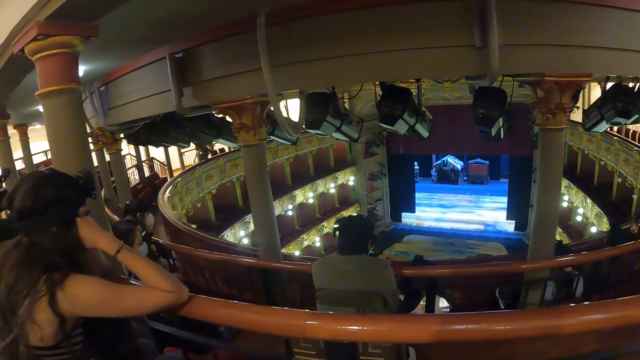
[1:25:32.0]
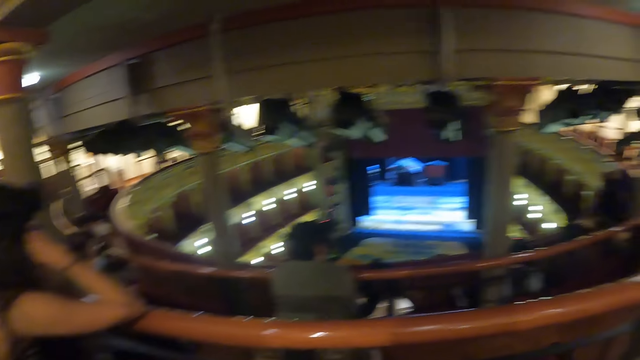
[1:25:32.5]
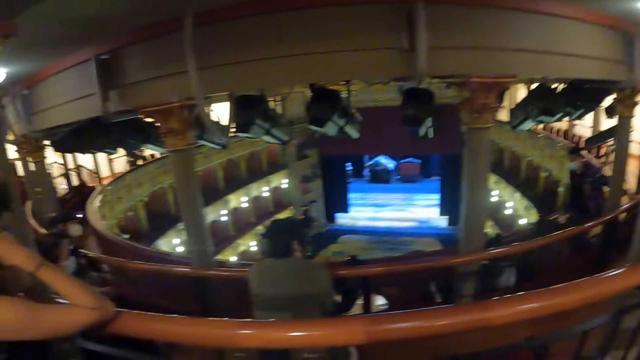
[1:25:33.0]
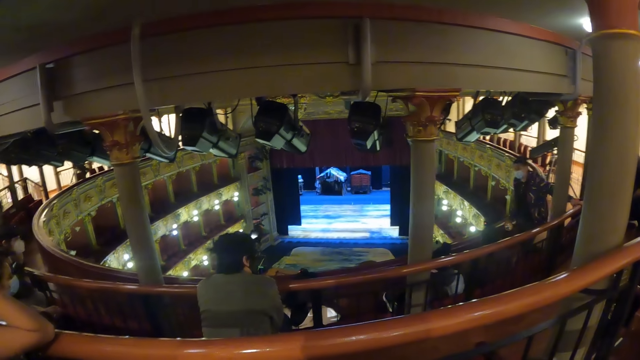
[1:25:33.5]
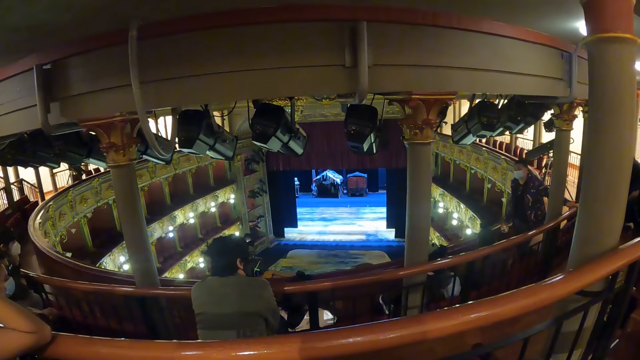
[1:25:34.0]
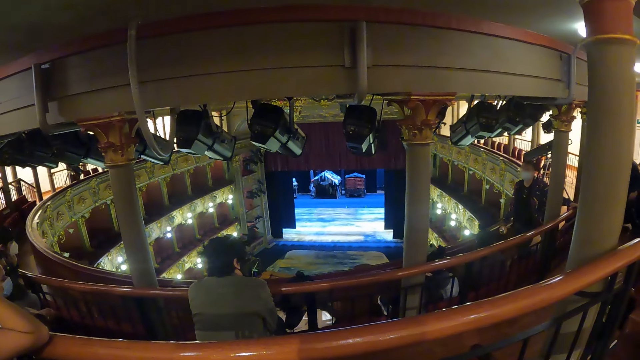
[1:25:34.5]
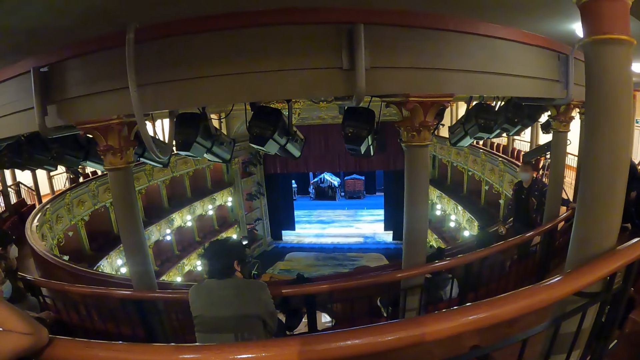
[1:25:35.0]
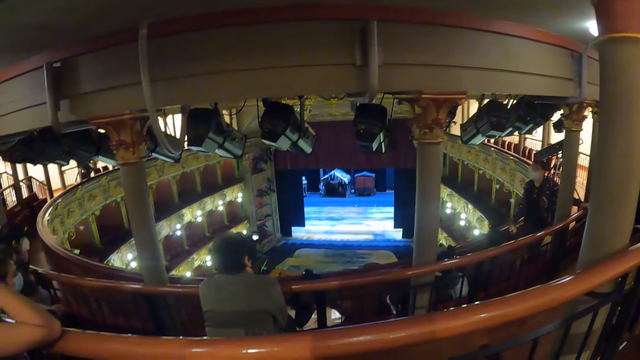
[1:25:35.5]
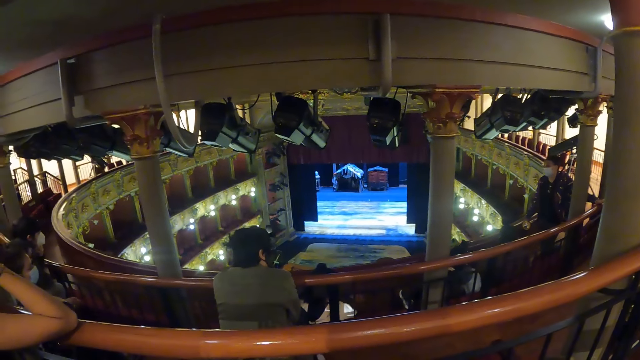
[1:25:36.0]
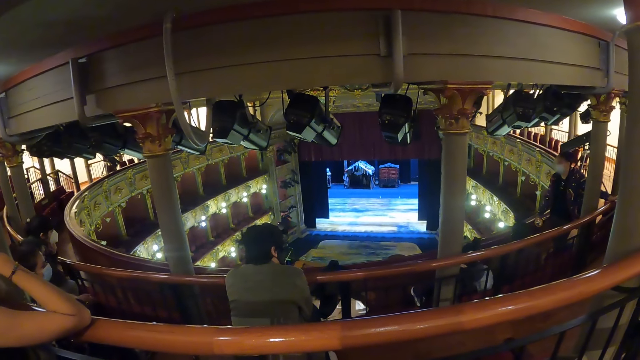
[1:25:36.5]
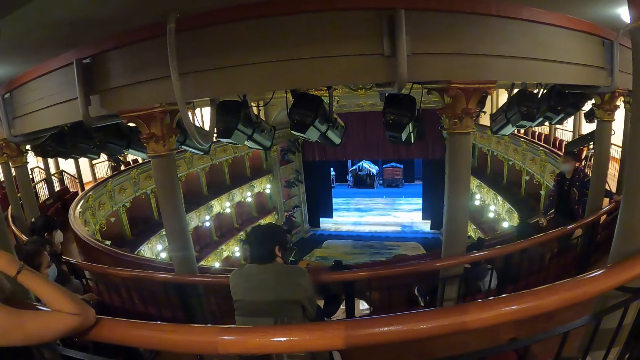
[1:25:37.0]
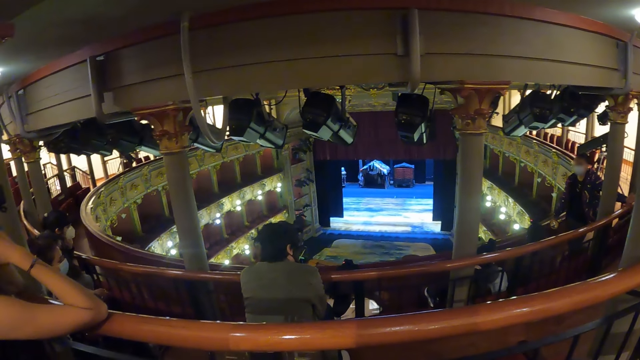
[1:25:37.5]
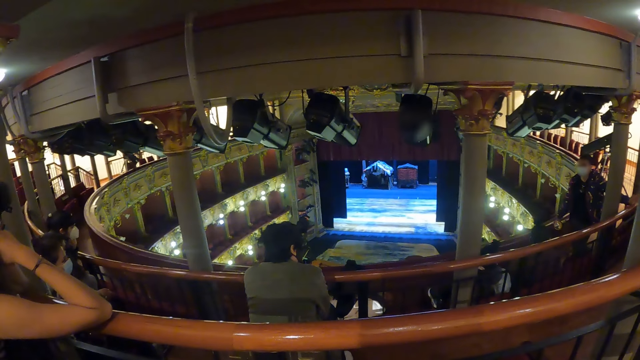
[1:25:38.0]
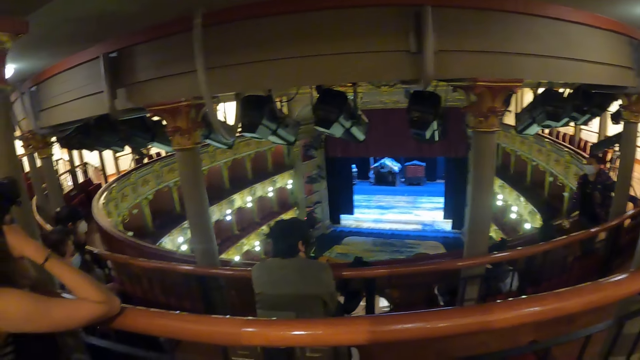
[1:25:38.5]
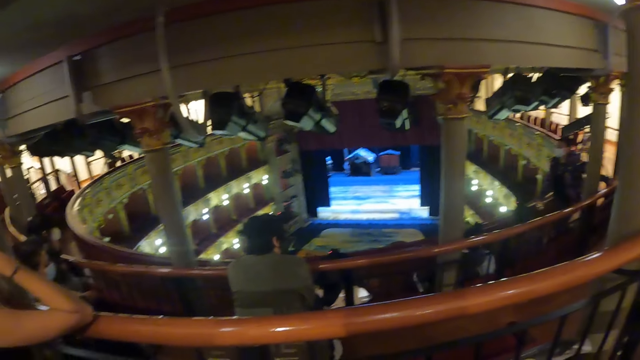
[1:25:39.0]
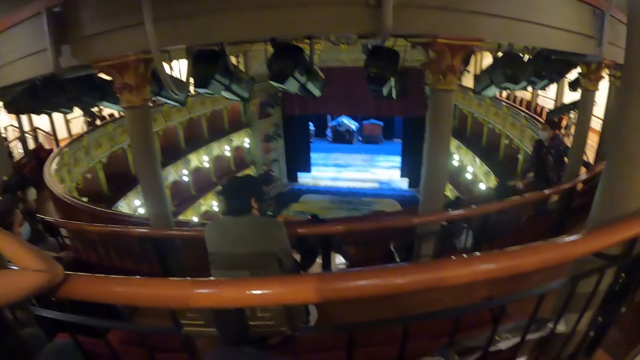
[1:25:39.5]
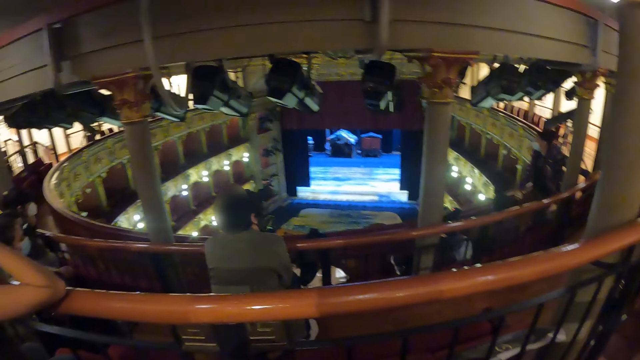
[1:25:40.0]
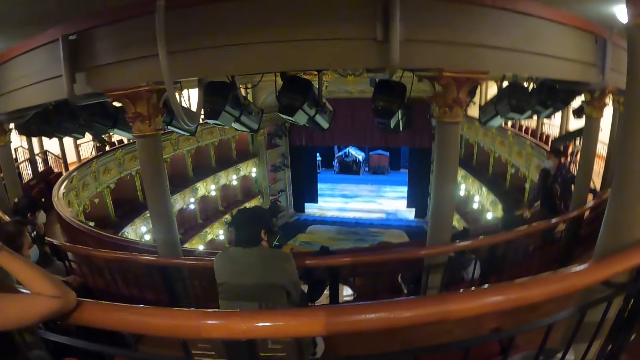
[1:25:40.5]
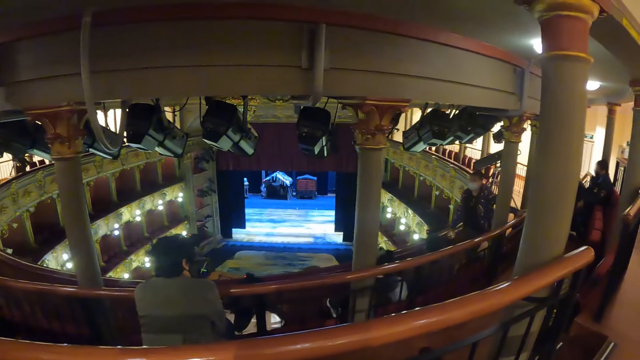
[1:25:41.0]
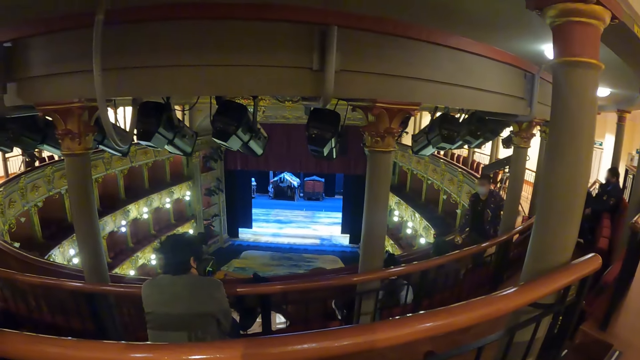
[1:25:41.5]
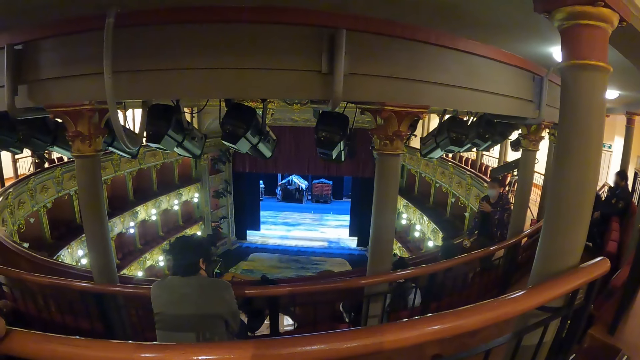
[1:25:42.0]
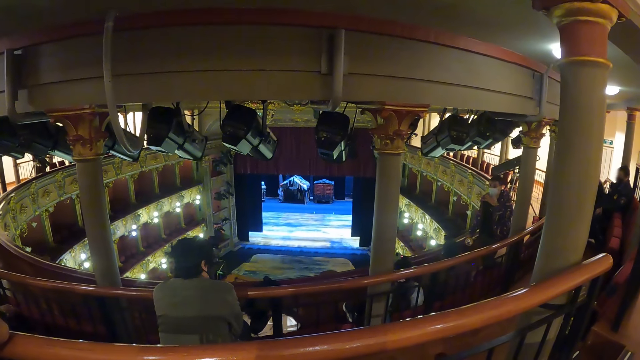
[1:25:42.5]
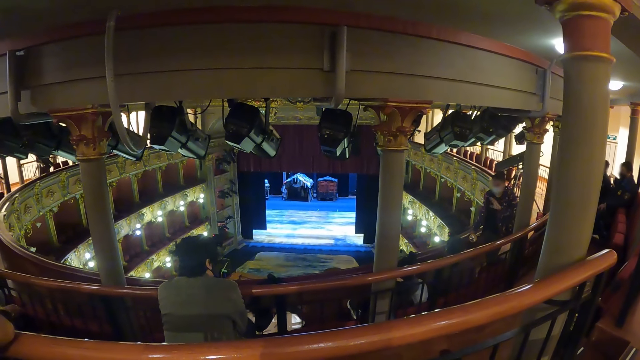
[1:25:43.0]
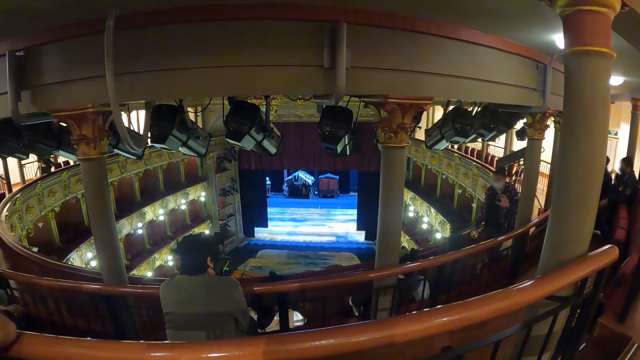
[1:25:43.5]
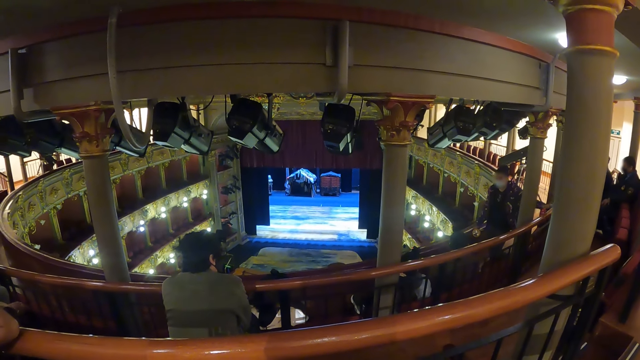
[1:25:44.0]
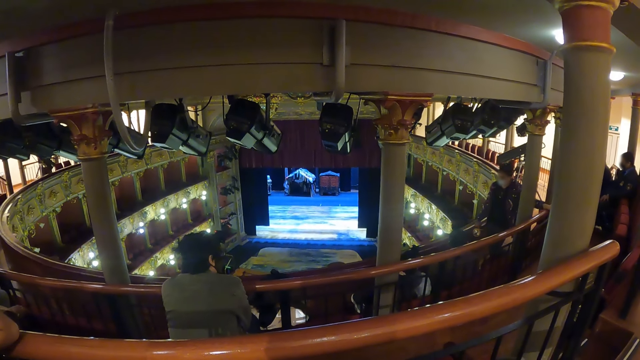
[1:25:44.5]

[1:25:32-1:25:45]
The camera wearer looks at a speaker. They look at the podium in the auditorium. The speaker moves a hand. The camera wearer looks at the speaker.

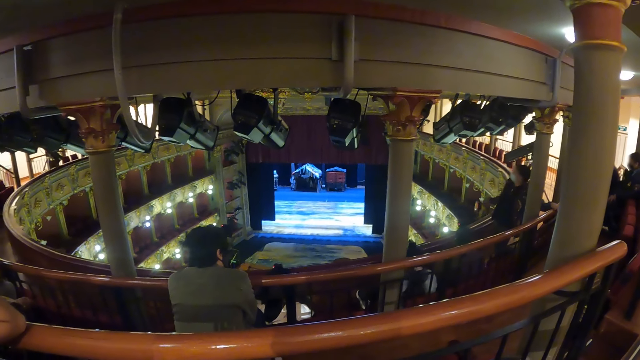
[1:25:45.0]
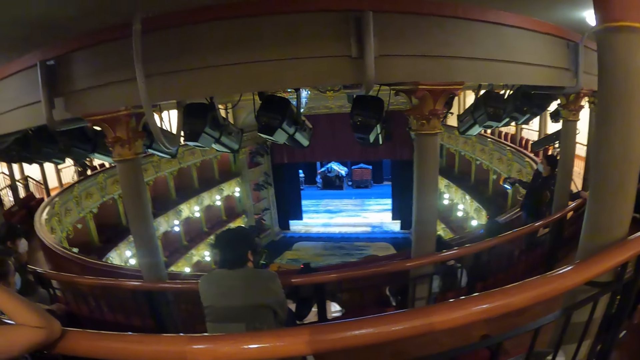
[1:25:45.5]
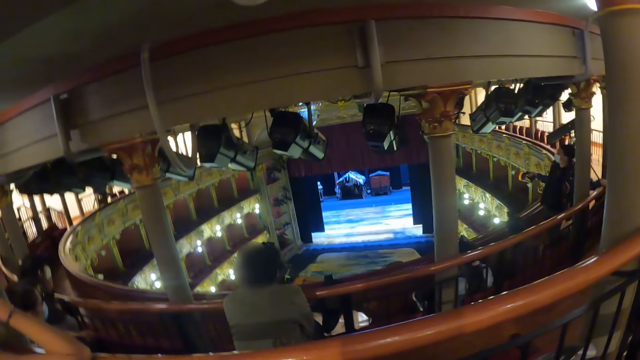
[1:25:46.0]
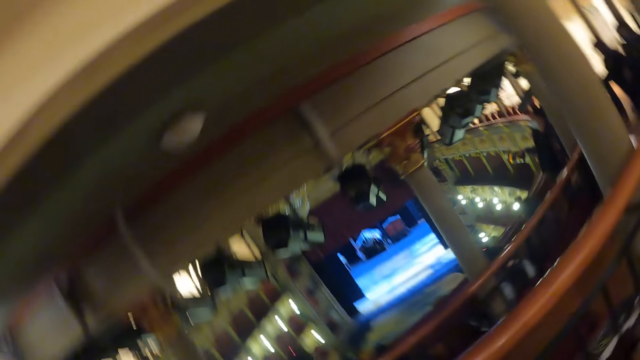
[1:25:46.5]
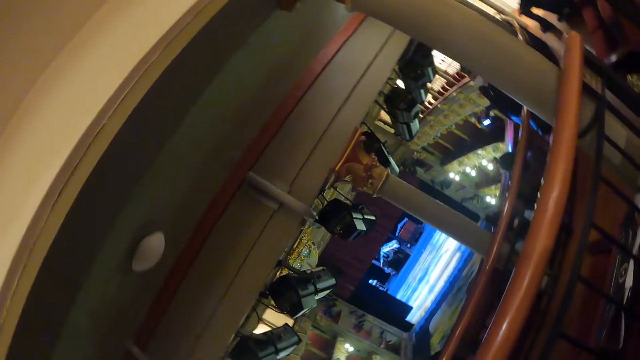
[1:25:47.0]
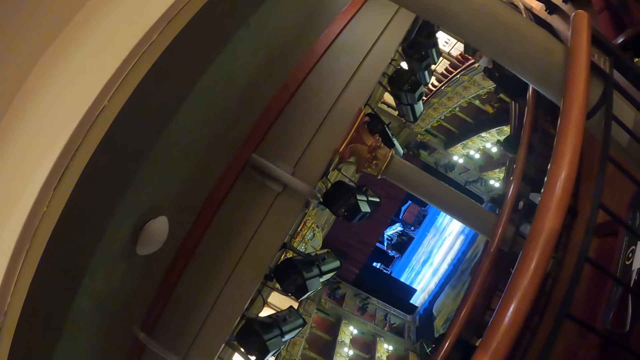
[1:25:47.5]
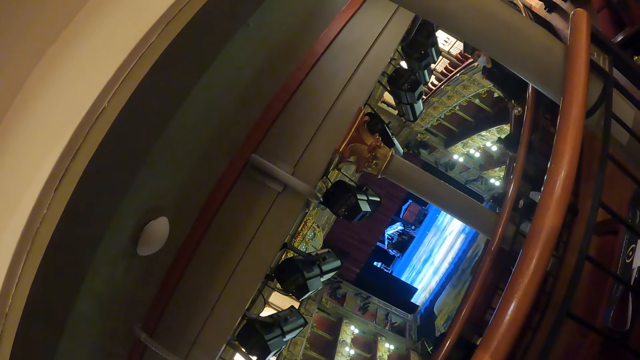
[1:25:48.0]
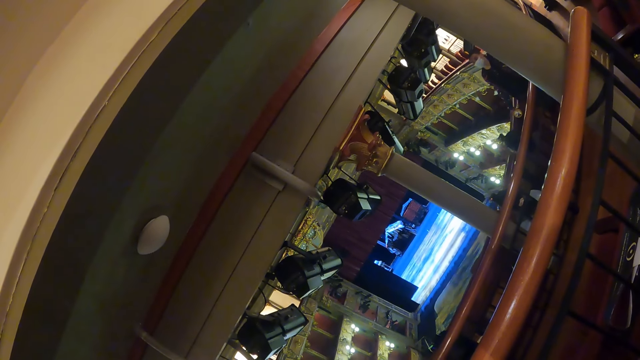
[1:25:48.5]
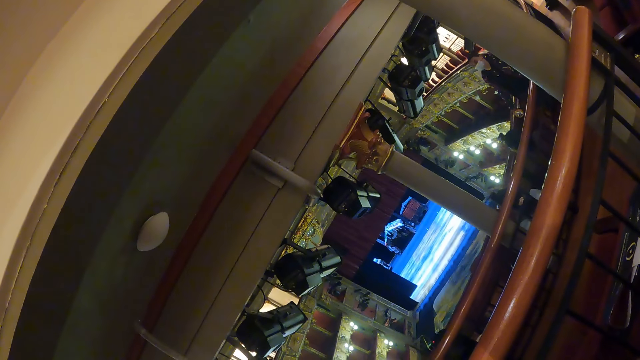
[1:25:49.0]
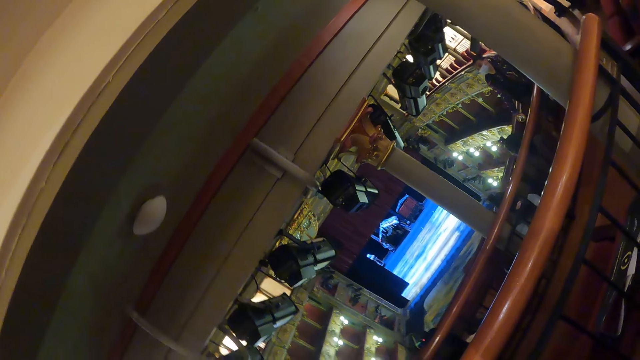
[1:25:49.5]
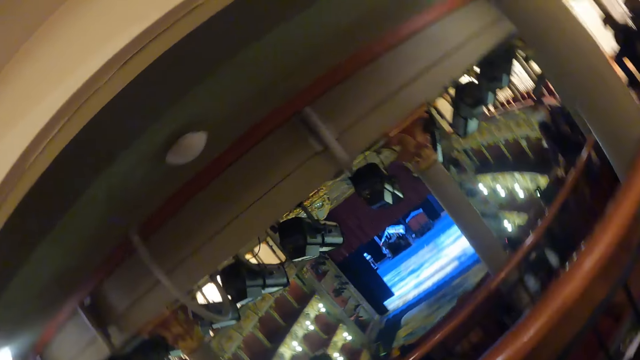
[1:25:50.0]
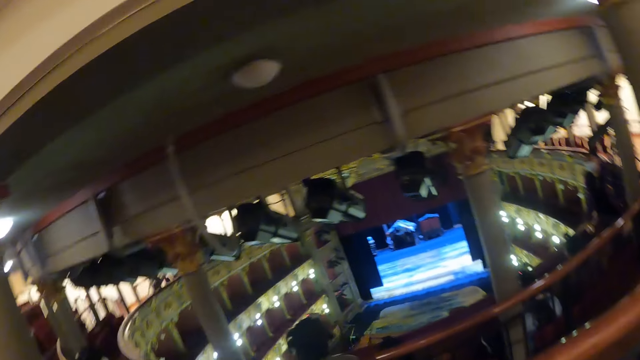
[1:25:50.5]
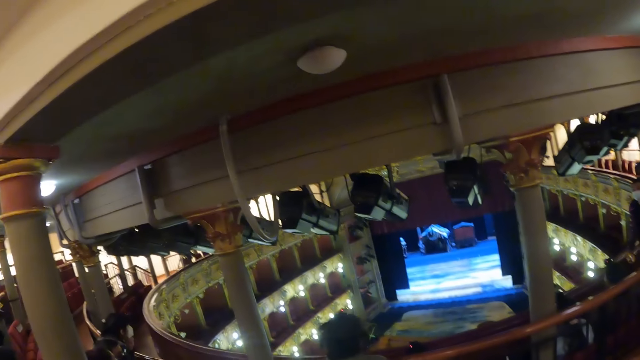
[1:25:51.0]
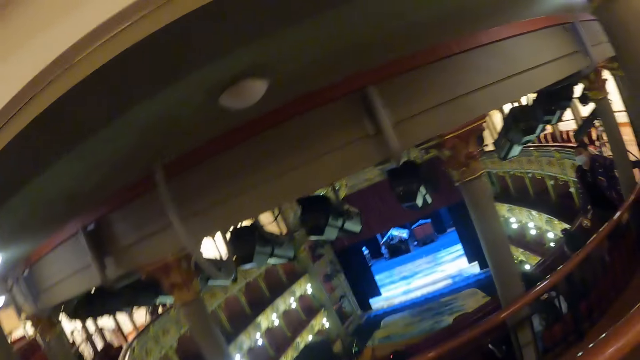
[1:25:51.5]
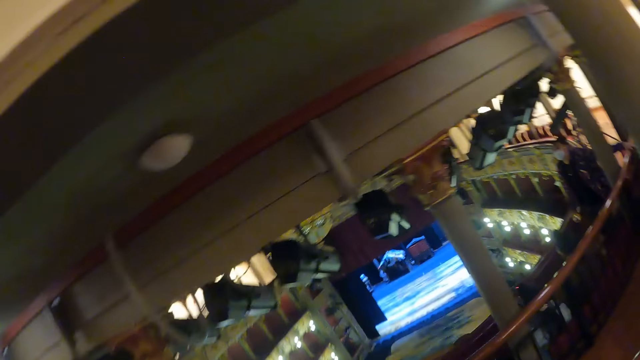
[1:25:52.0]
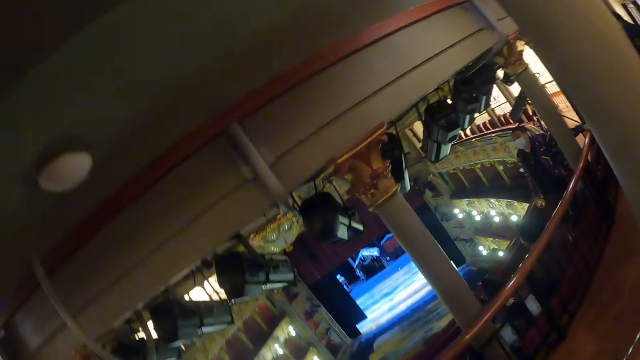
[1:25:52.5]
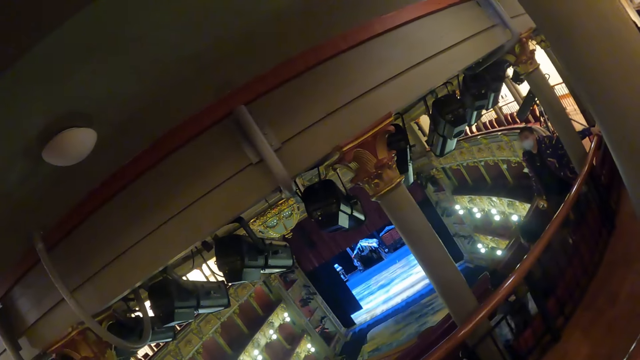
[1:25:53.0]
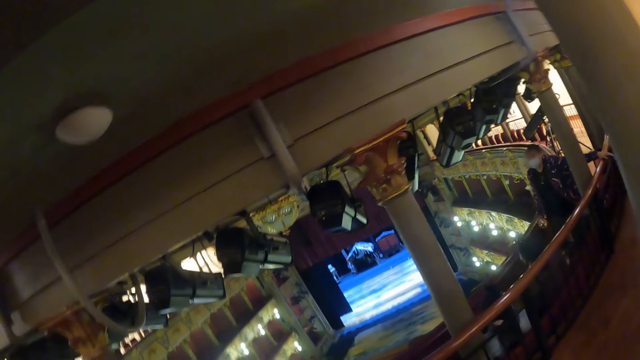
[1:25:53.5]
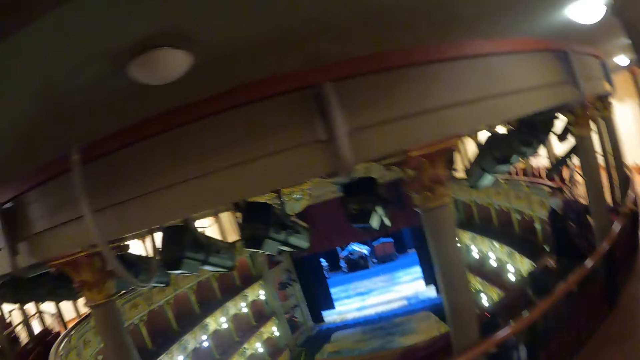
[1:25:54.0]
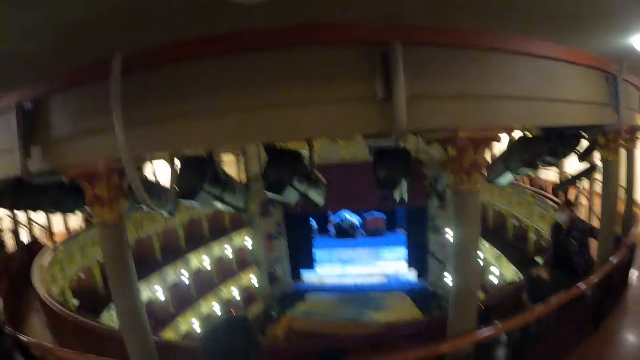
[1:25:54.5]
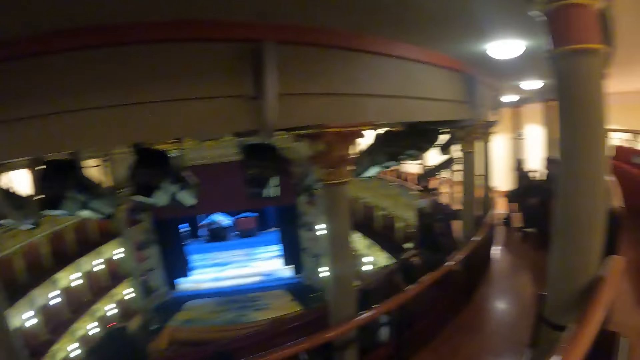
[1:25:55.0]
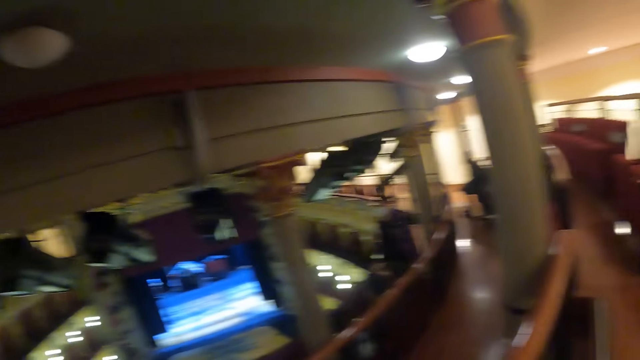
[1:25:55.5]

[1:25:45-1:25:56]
The camera wearer looks around in a room. They watch the television.
